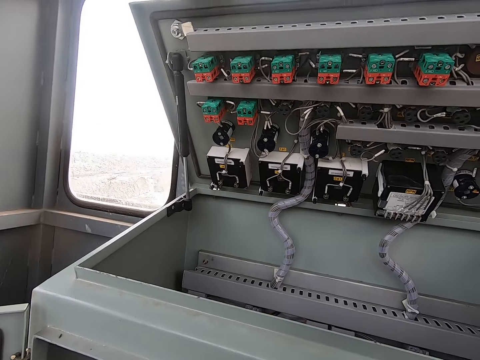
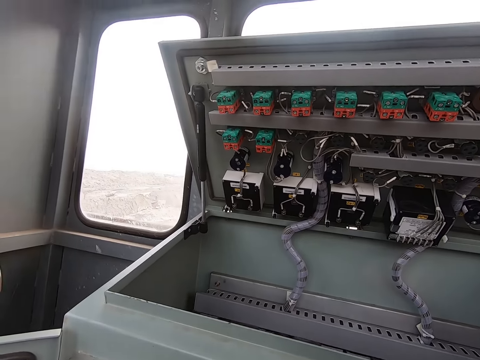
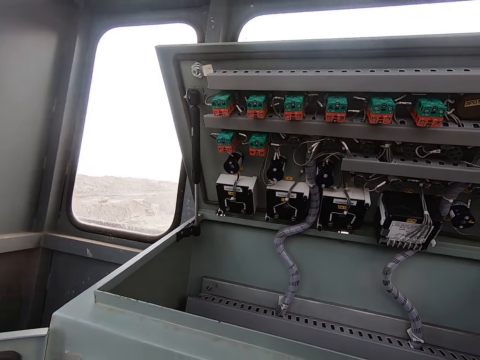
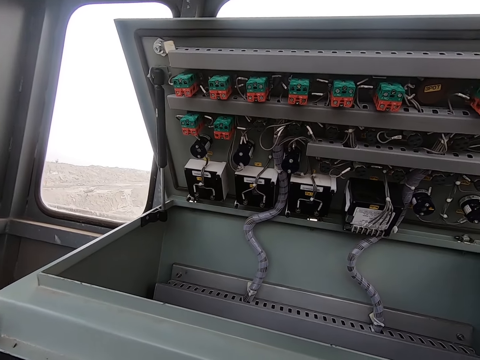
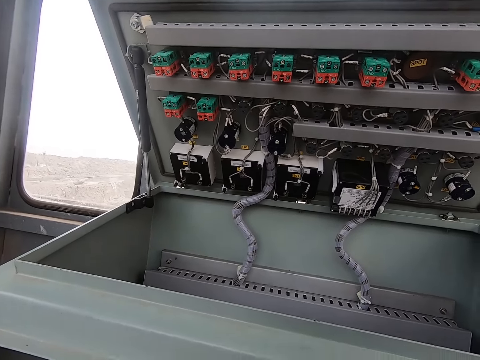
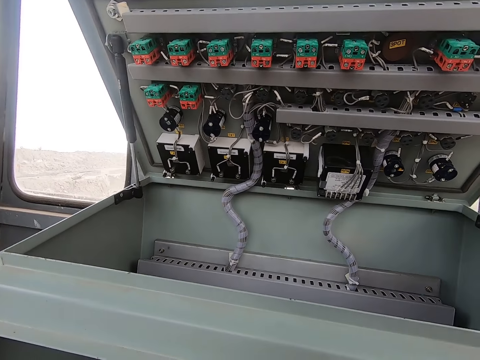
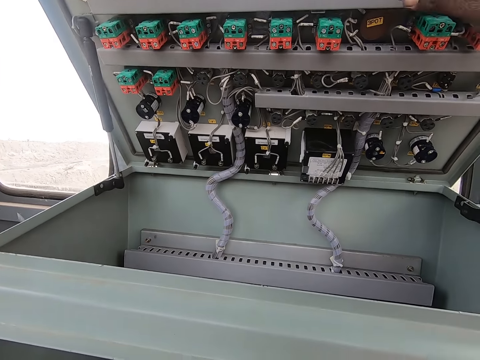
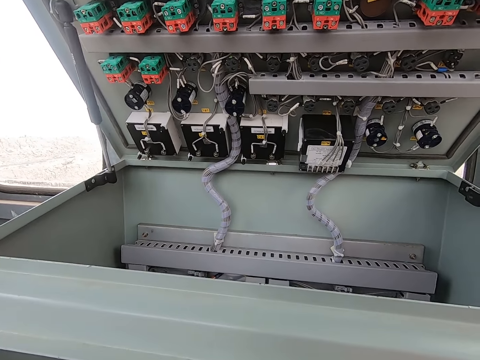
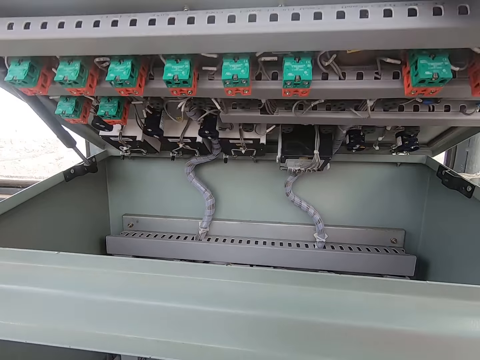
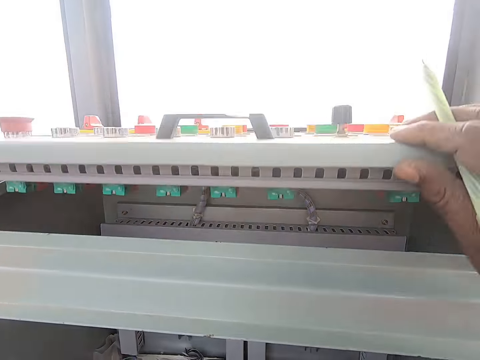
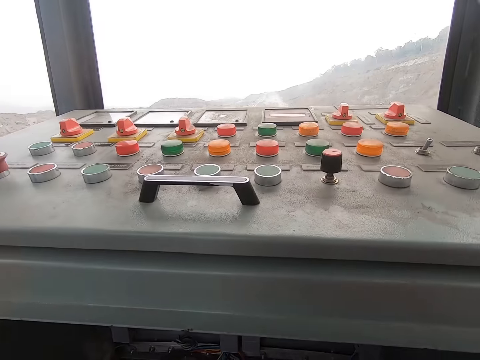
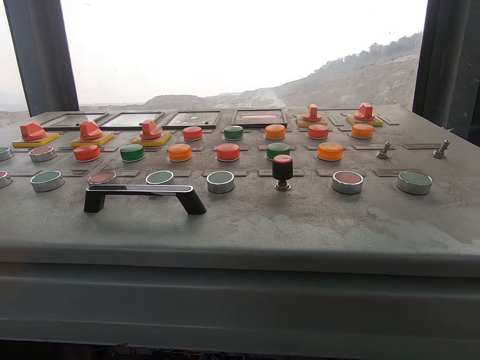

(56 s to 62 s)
The camera wearer looks at the power box. They close the power box top.
